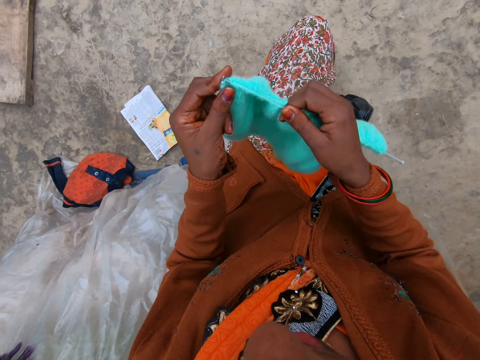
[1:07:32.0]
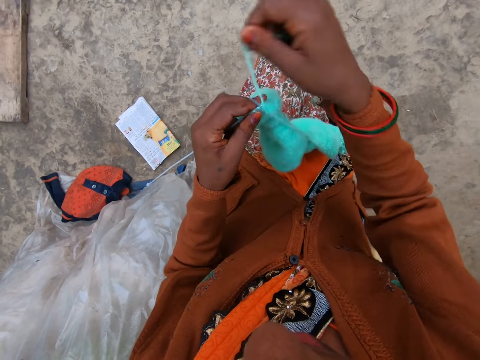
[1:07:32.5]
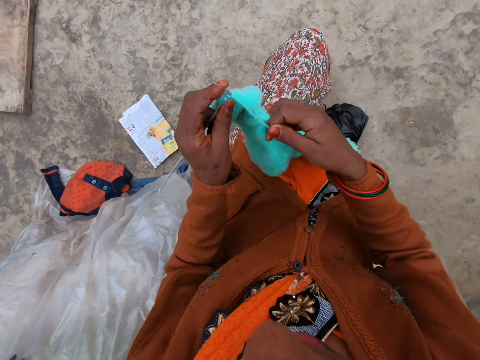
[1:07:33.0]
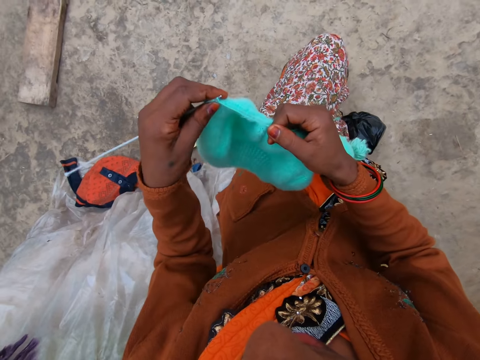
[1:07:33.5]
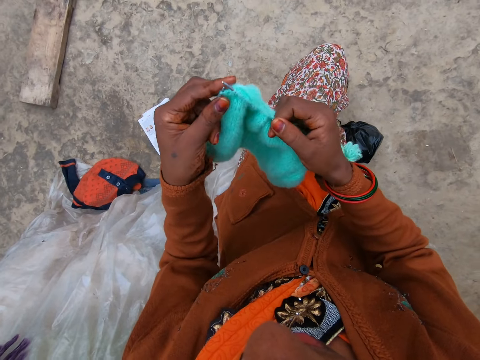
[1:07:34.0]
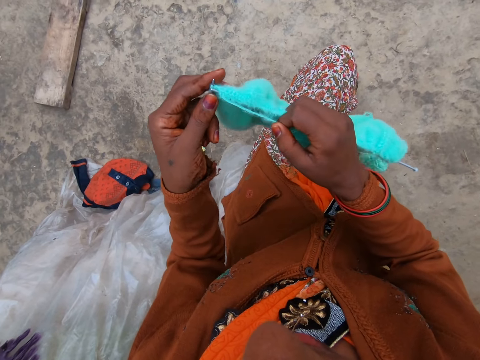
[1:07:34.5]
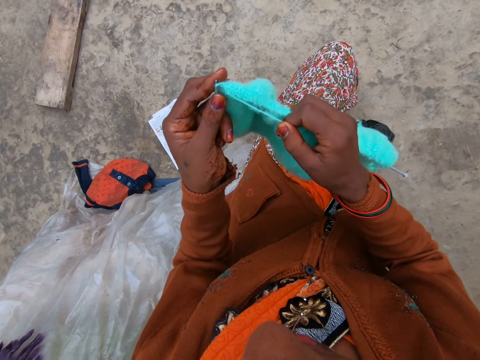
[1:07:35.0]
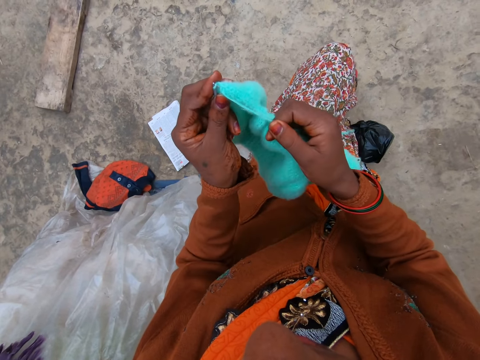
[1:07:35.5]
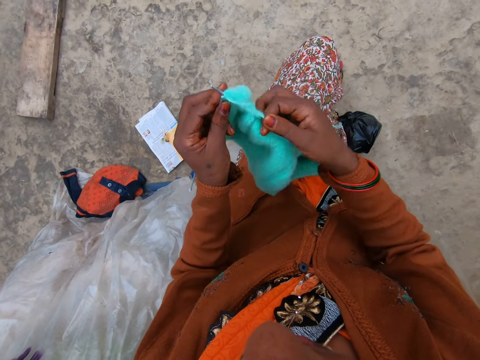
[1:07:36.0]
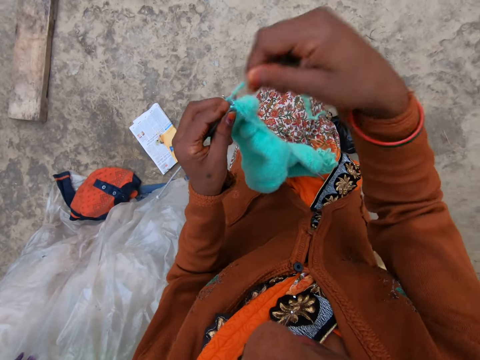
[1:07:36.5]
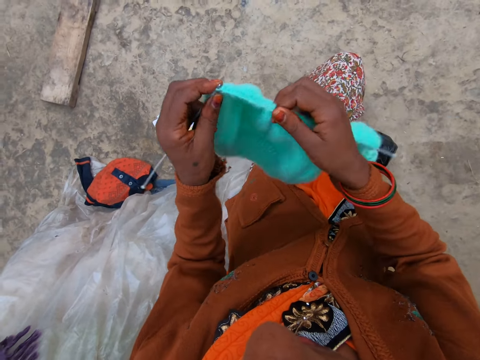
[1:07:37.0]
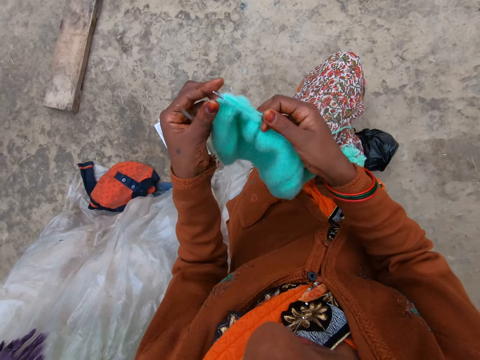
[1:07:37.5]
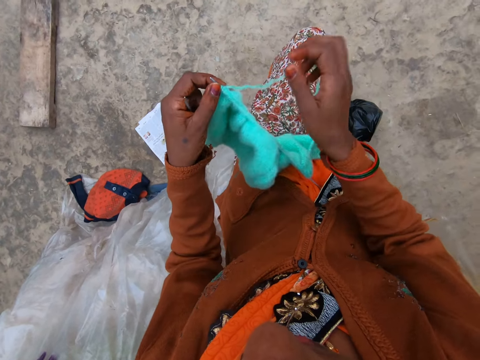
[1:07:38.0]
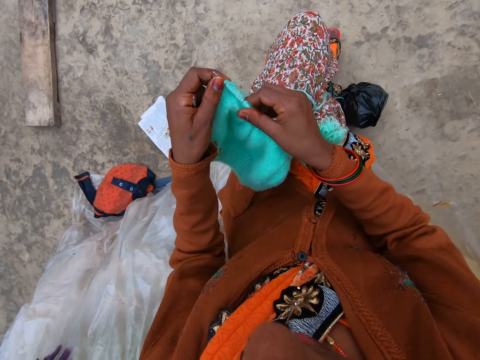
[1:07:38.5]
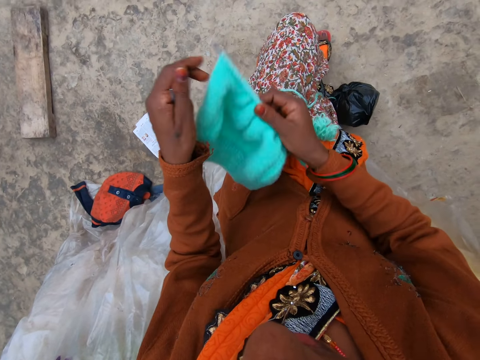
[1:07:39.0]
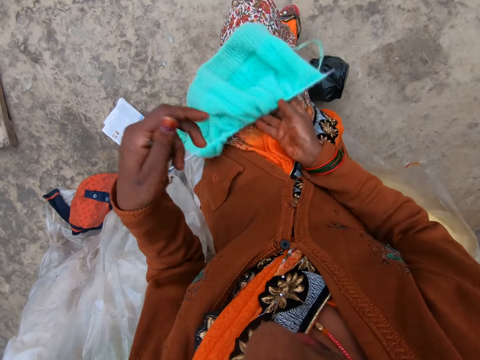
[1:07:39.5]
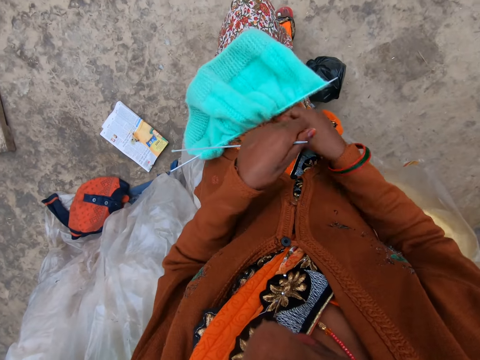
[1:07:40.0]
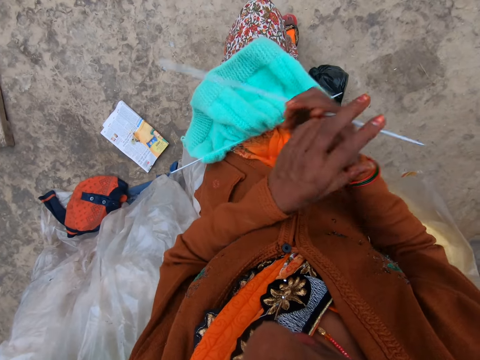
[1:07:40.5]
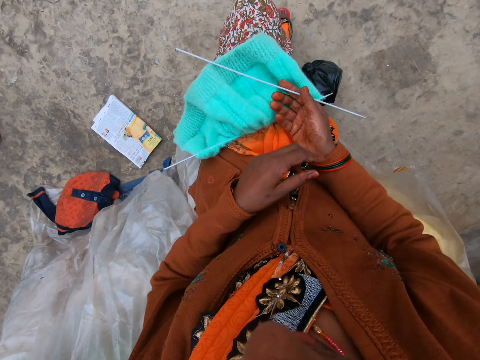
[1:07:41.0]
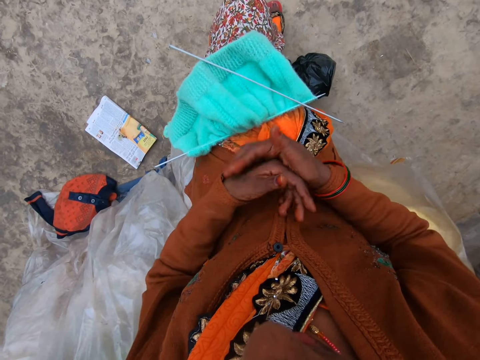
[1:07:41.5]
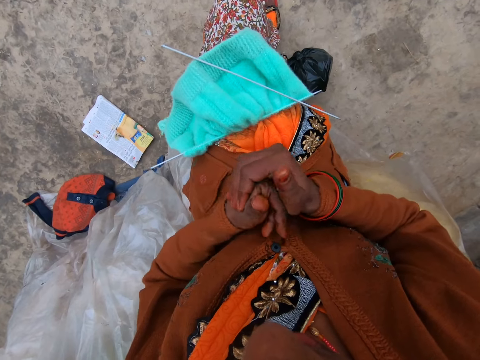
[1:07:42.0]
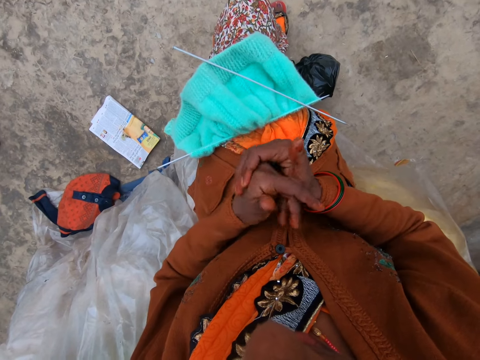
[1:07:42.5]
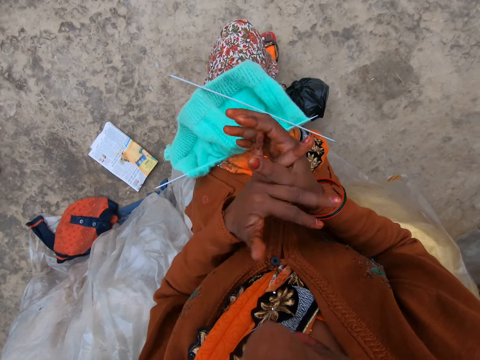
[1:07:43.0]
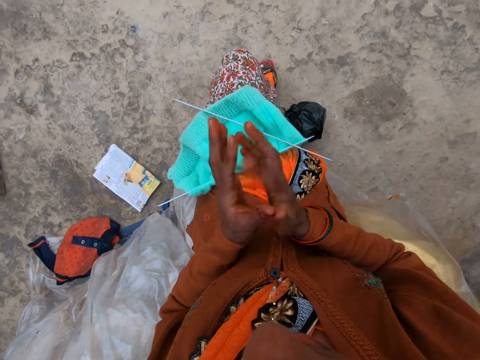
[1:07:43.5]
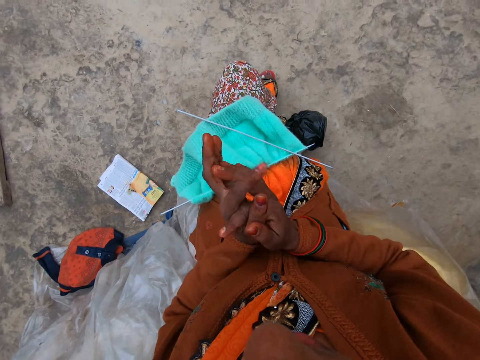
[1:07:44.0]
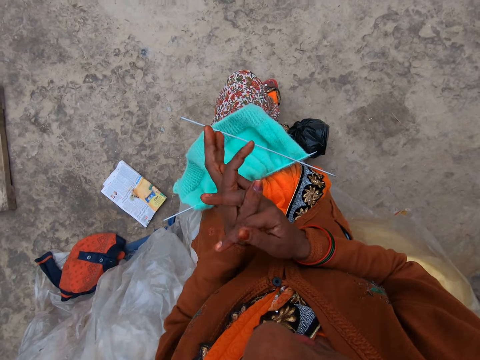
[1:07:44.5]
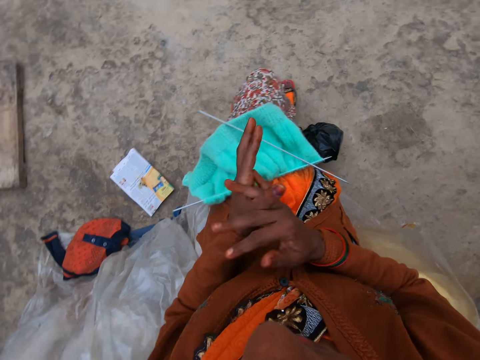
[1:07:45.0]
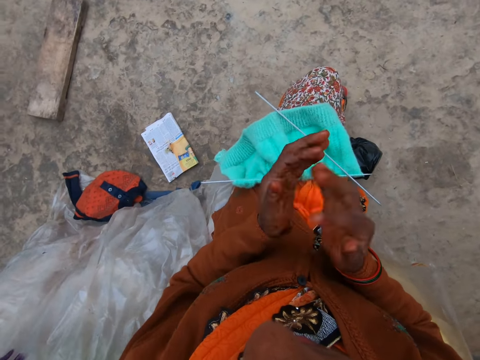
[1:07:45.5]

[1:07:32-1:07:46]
The camera wearer coils a knitting thread on a knitting needle. She knits a piece of fabric with the knitting needle. She coils the knitting thread on the knitting needle. She knits the piece of fabric with the knitting needle. She straightens the knitting thread with her hand. She adjusts a knitted fabric on the knitting needle. She flips the knitted fabric on a lap. She puts down the knitting needle on her lap. She rubs her hands together. She stretches her fingers and palms.

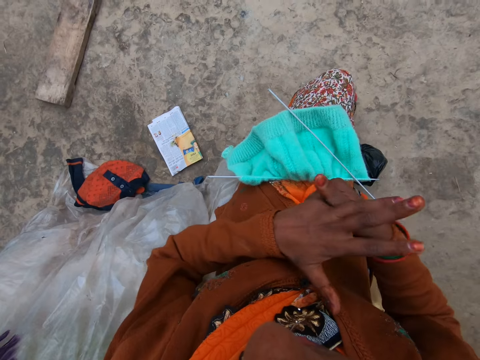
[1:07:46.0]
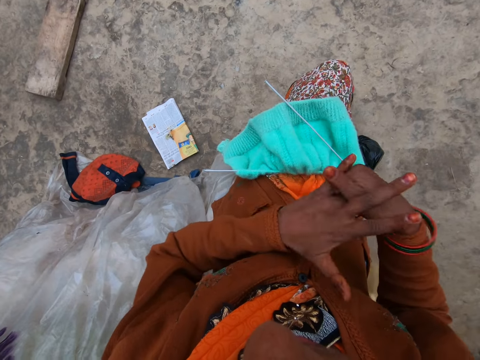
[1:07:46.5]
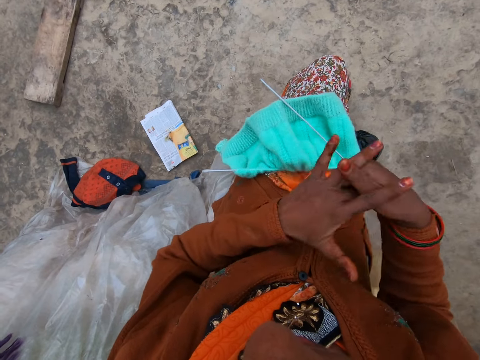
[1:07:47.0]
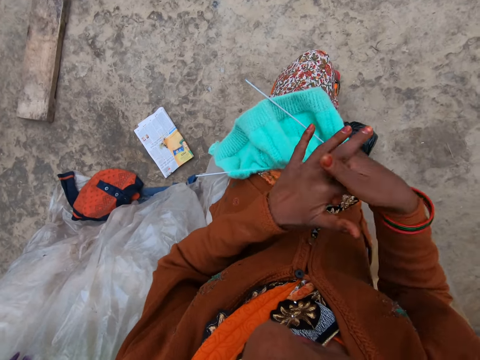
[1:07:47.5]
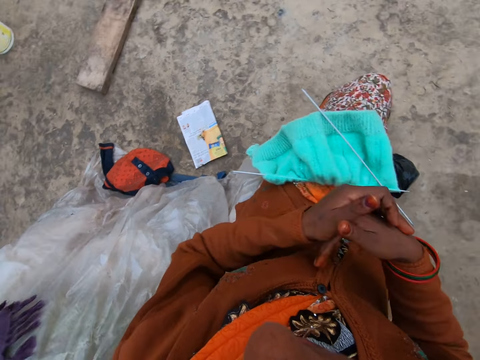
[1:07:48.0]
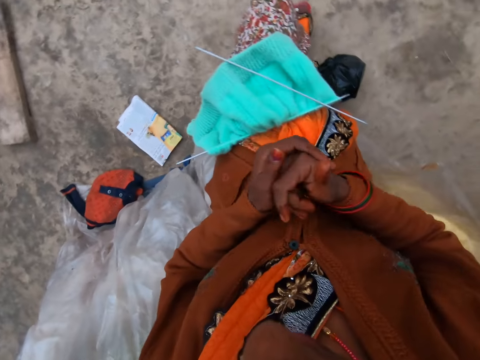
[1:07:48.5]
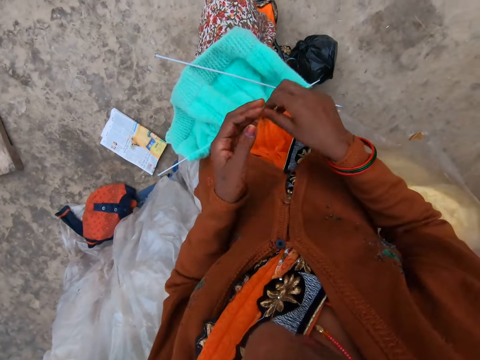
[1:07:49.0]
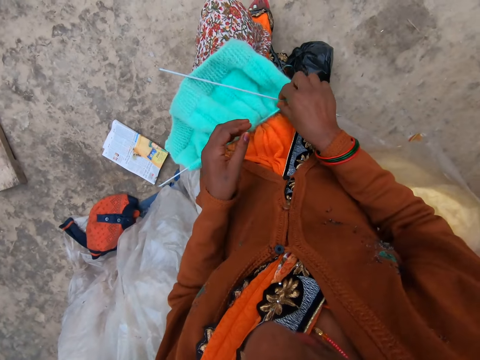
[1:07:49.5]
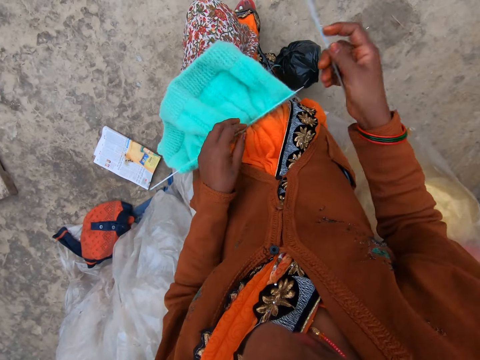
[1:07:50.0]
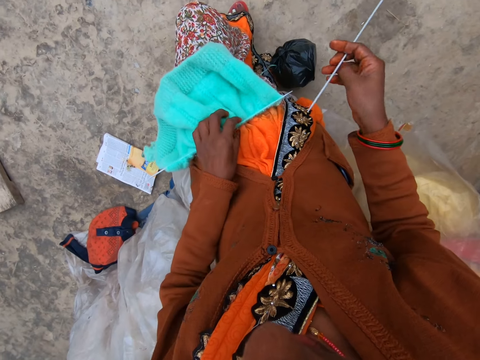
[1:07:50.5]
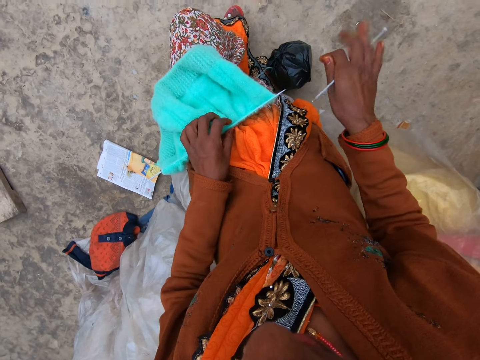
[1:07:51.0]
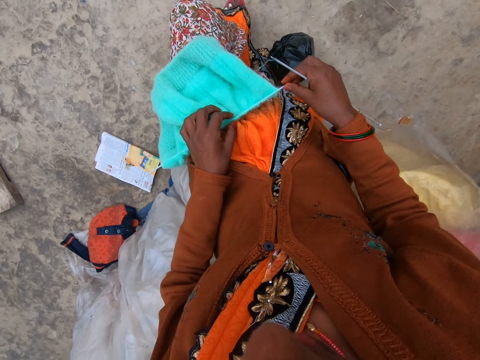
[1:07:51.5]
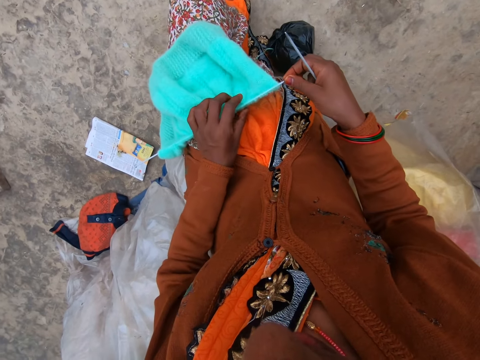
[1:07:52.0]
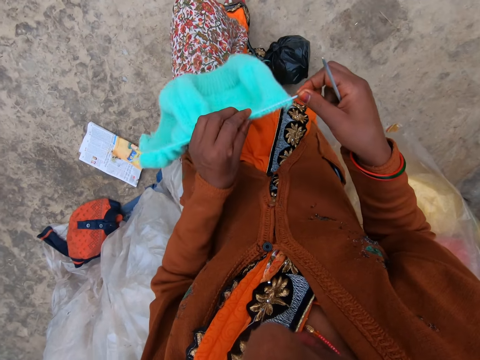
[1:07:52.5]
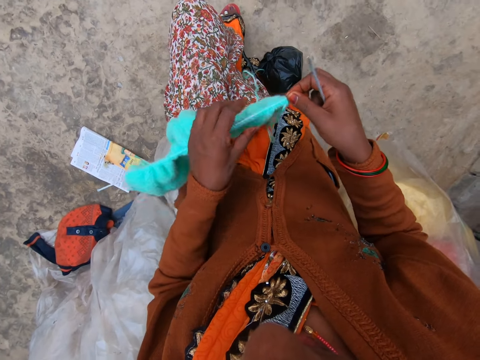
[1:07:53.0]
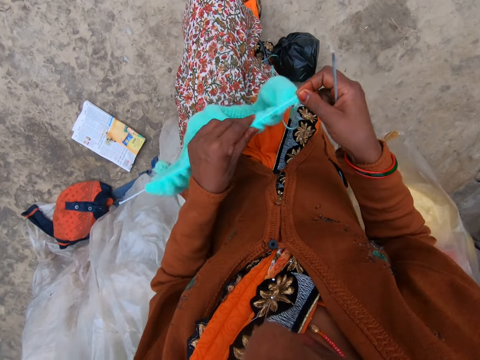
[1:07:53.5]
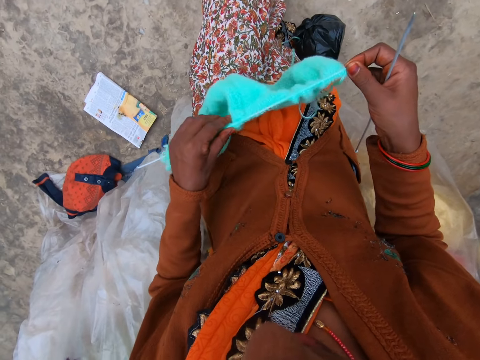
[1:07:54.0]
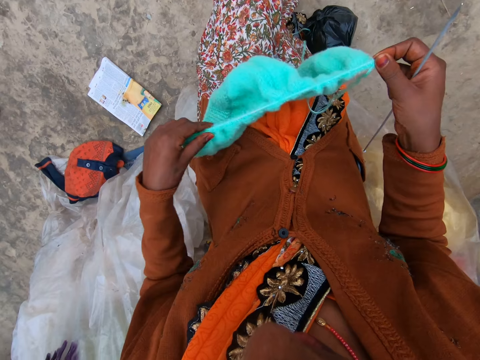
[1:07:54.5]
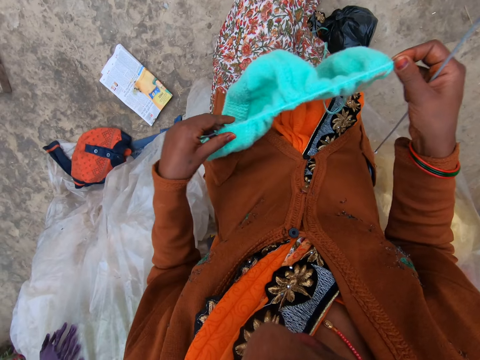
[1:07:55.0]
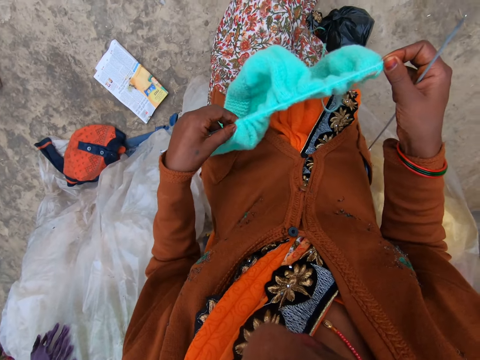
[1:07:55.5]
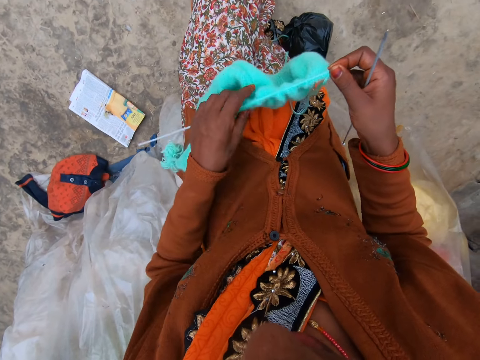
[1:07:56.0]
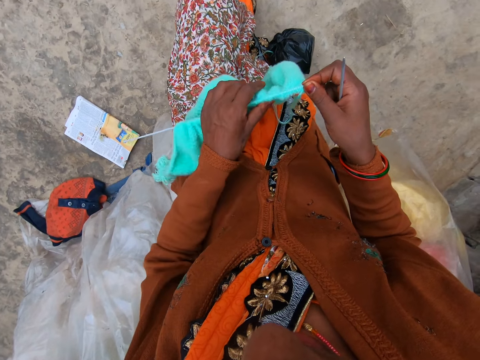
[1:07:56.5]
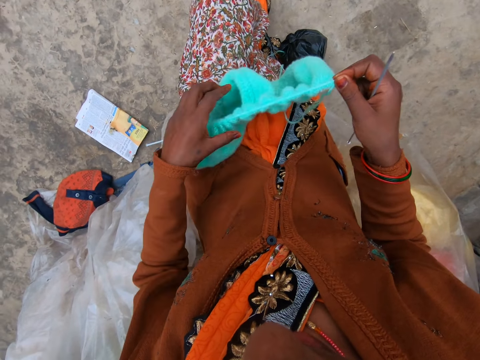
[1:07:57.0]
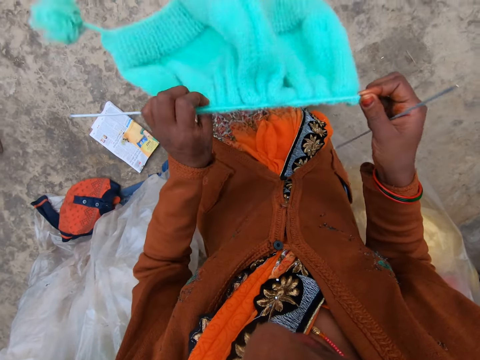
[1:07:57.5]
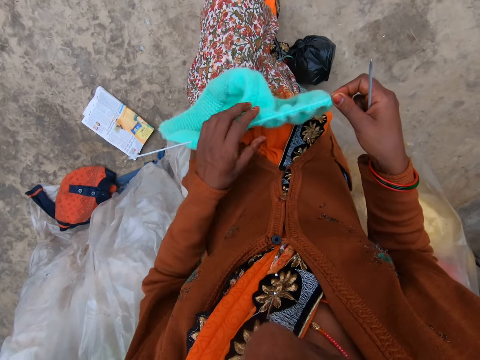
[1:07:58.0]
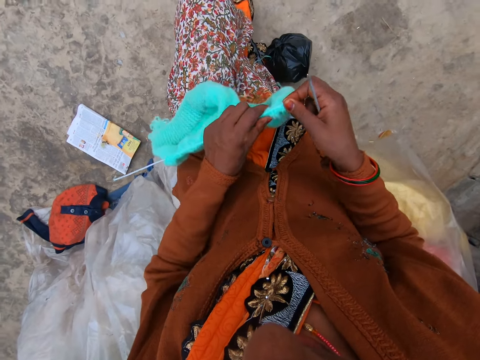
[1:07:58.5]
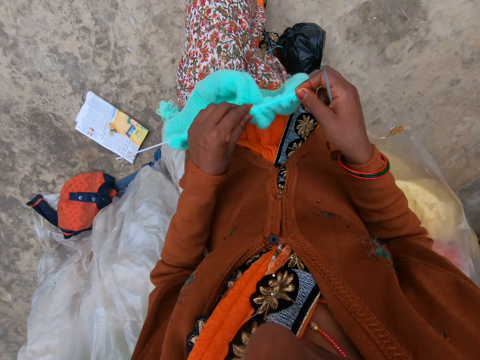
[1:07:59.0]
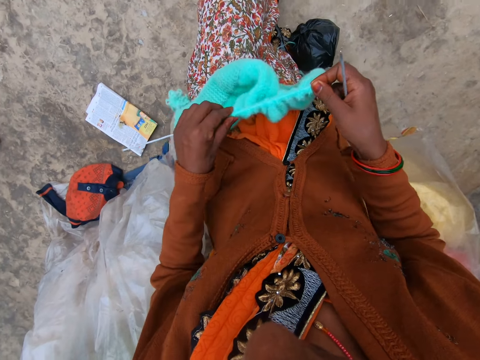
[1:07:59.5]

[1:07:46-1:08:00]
The camera wearer looks around a verandah. She picks up a knitting needle from her lap. She picks up a knitted fabric from her lap. She adjusts the knitting needle on the knitted fabric. She adjusts the knitted fabric on the lap.
